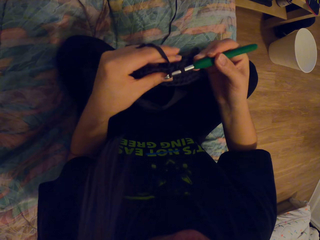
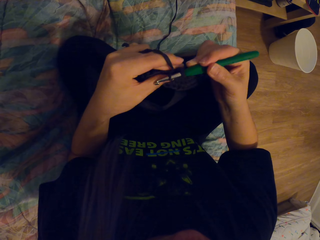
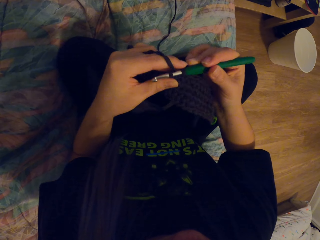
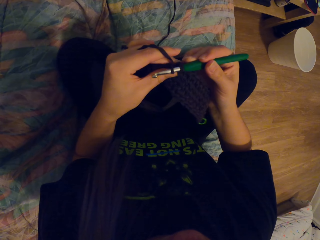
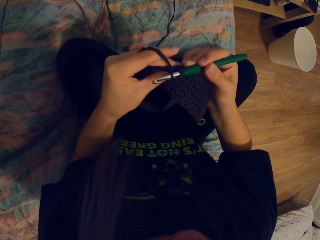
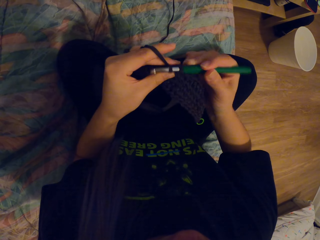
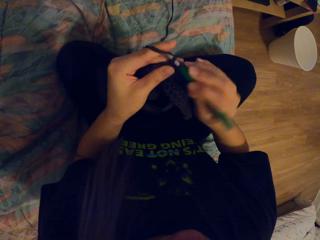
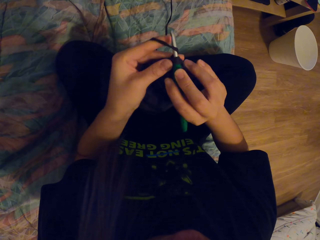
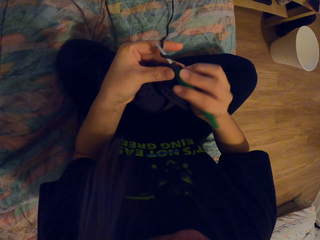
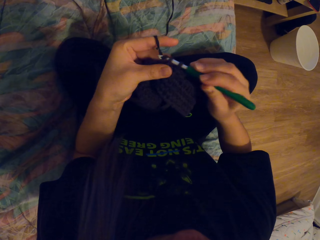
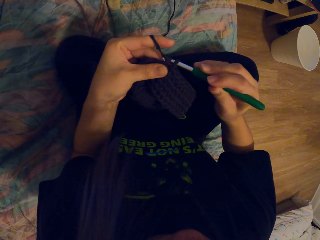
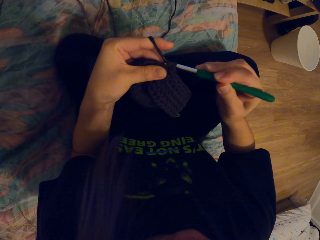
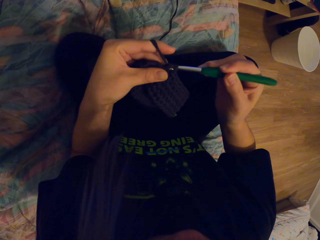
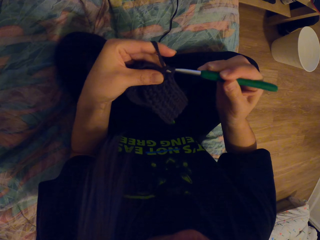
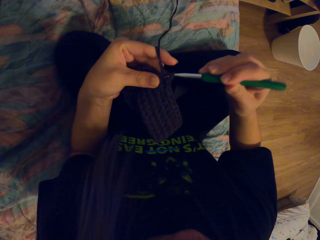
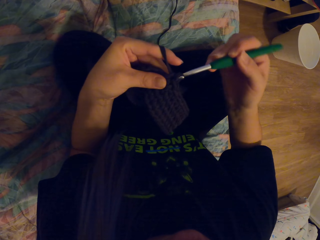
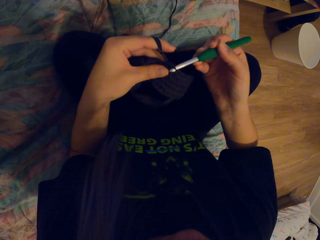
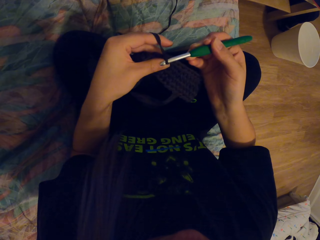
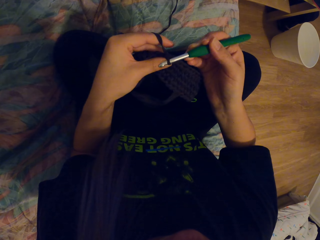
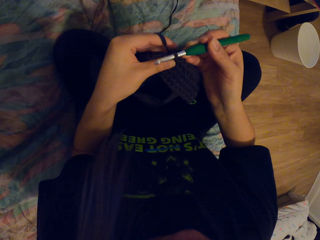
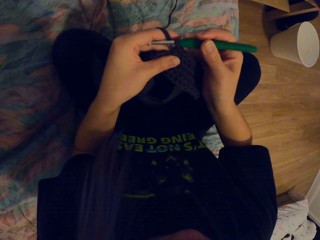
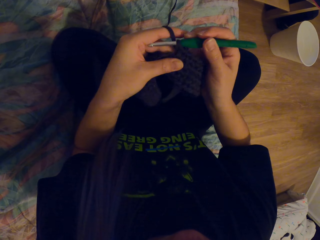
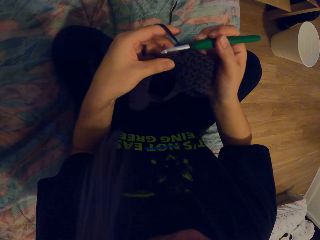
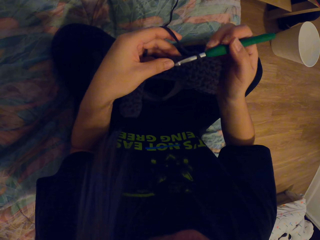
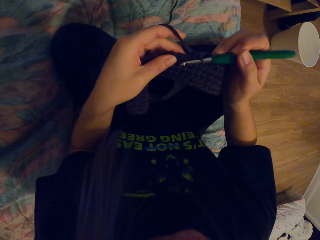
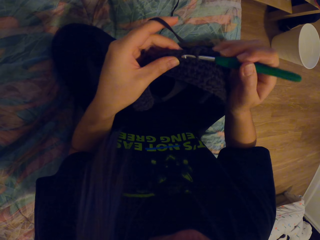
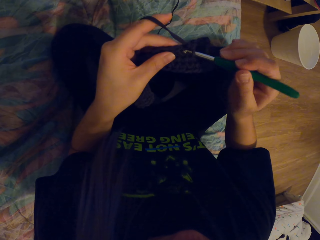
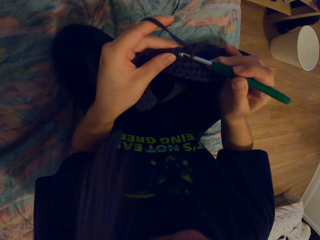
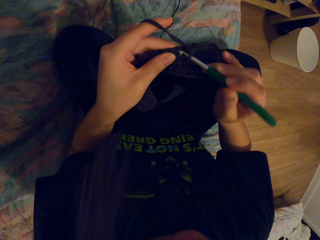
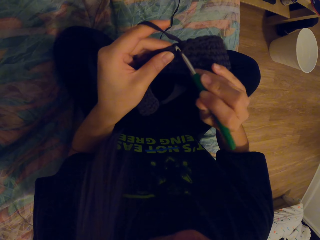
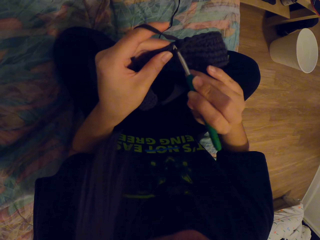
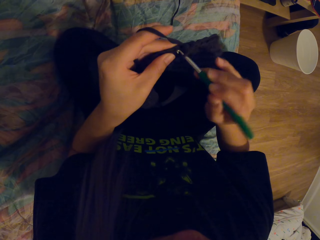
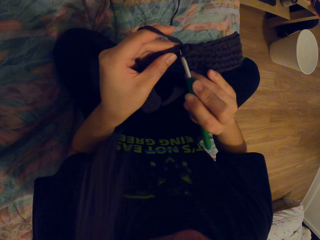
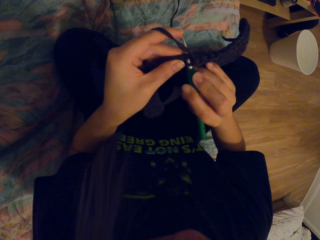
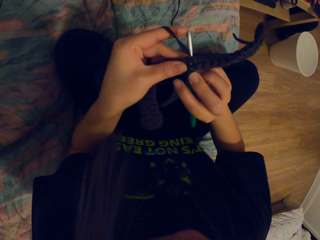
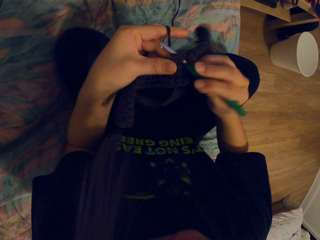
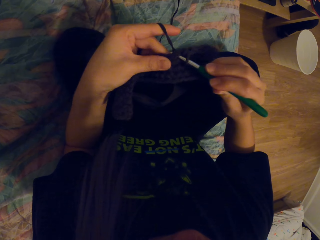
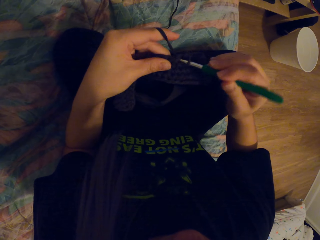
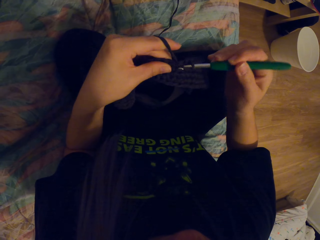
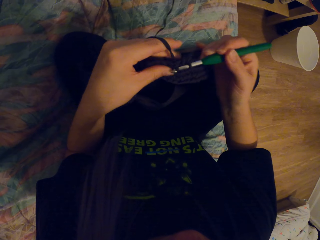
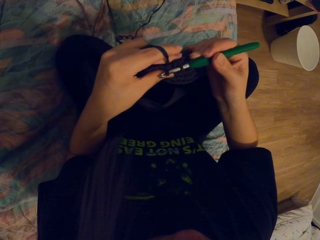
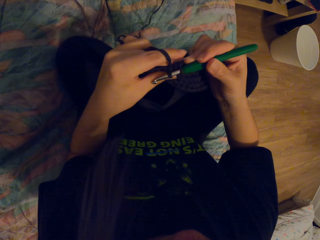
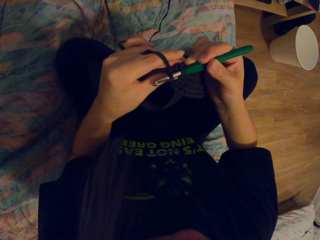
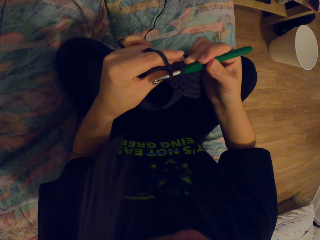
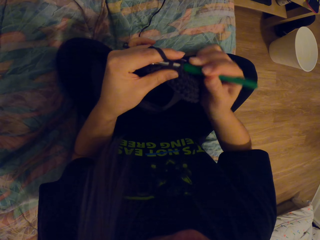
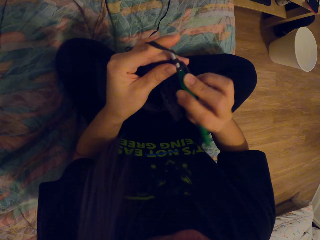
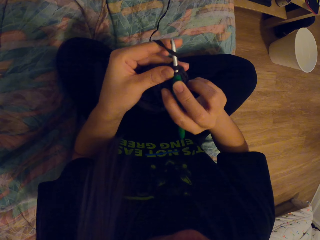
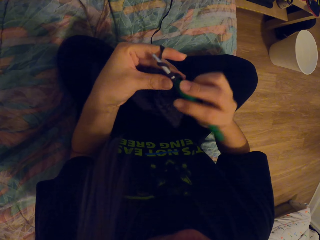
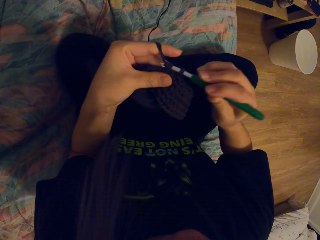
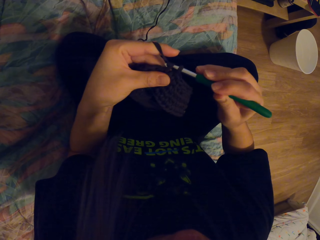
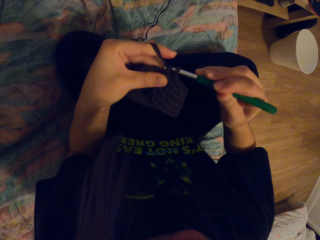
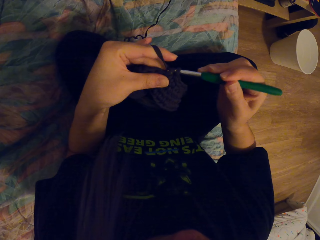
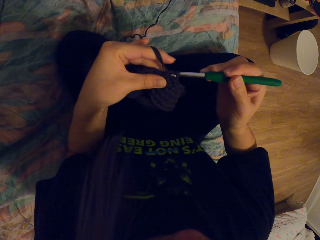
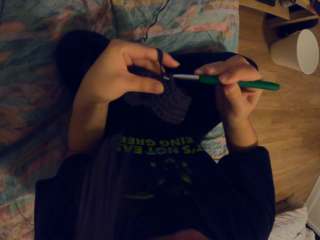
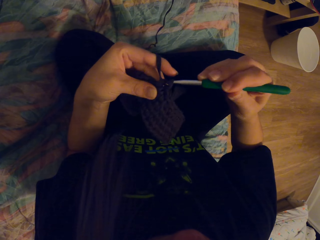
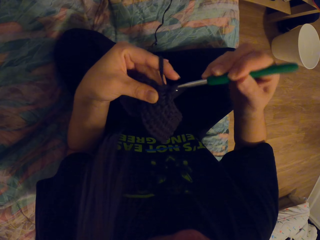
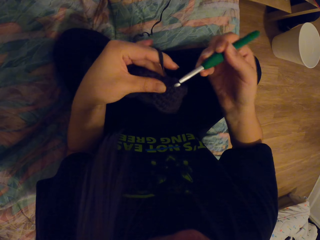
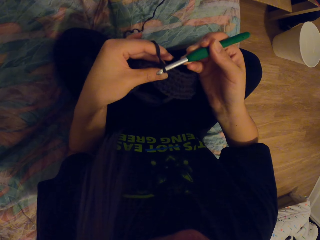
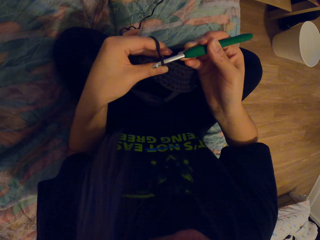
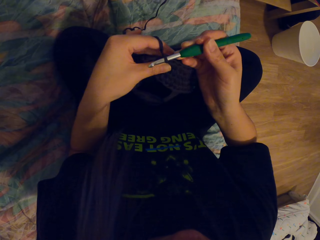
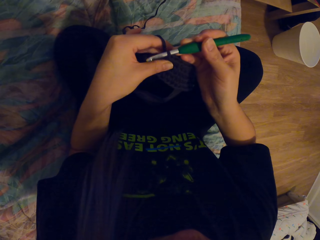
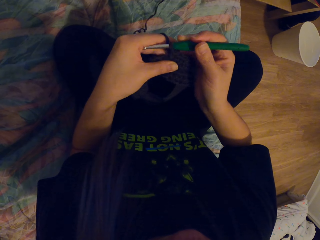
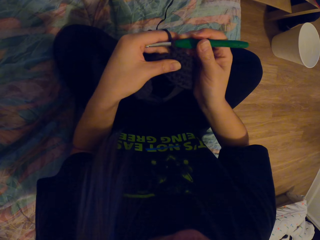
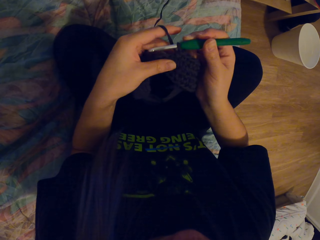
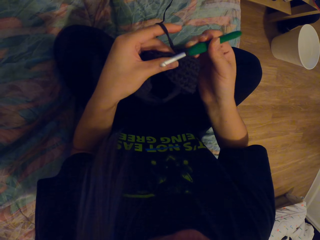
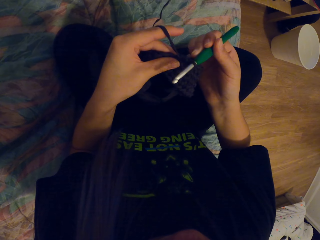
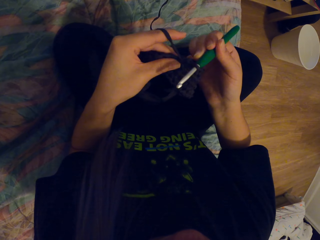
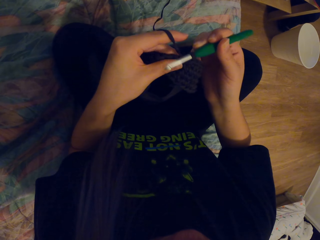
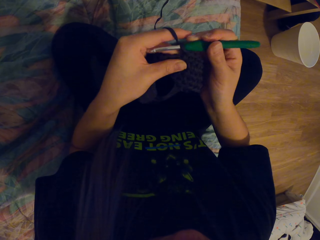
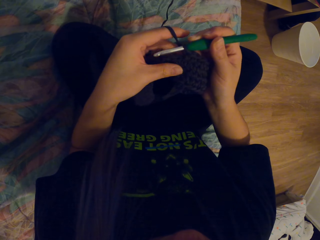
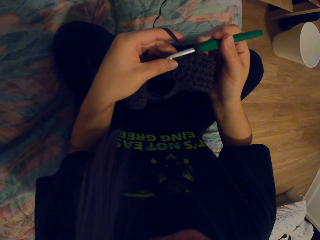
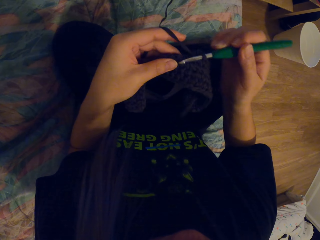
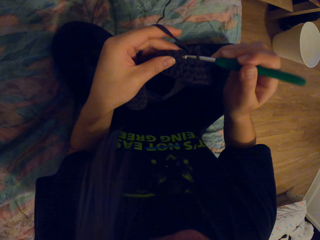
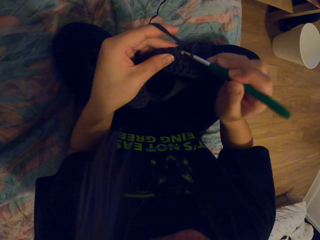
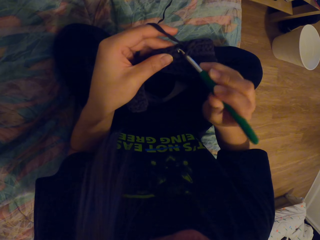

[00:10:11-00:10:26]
The camera wearer knits the threads using a crochet.

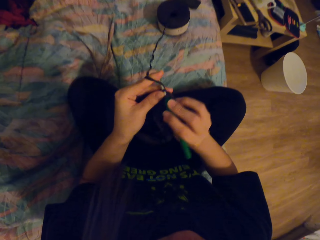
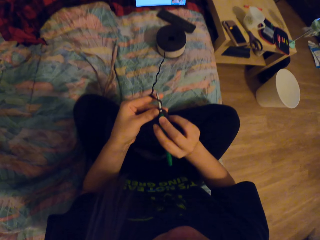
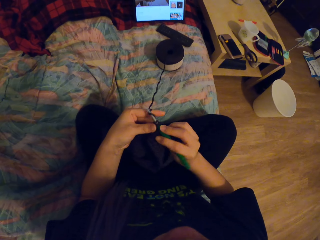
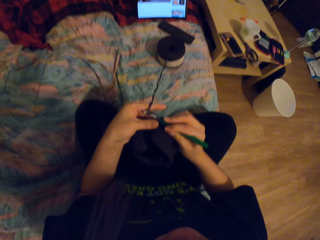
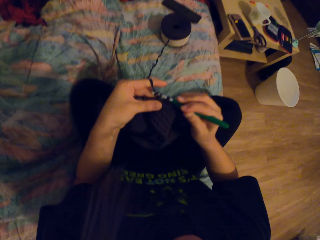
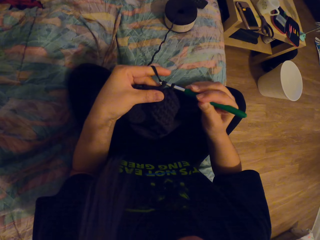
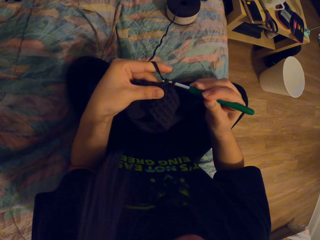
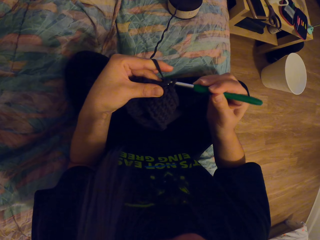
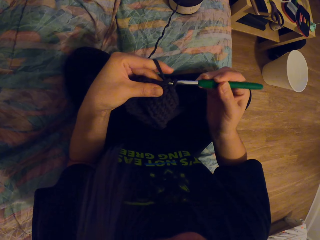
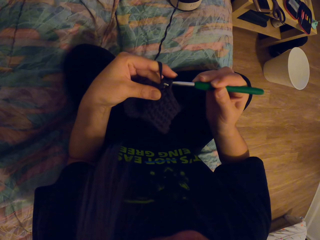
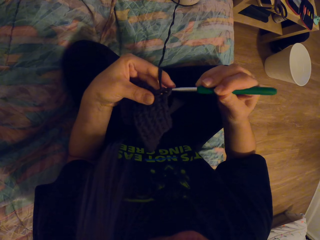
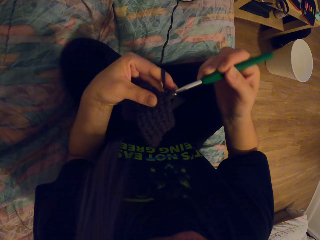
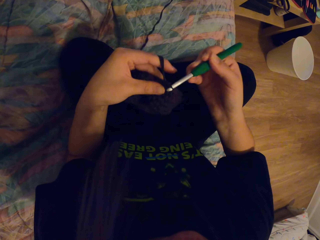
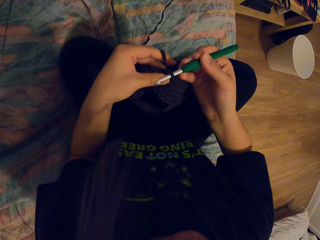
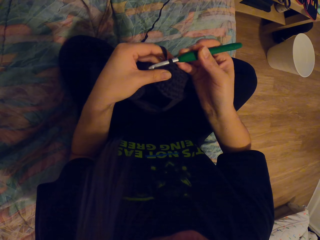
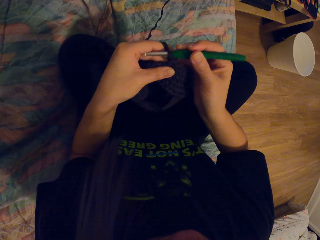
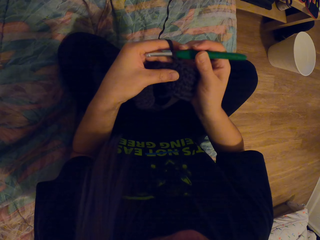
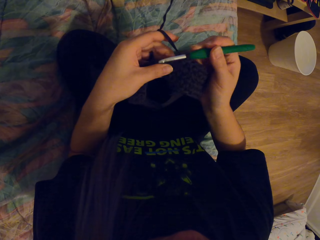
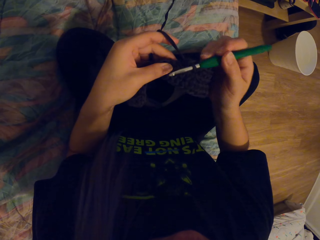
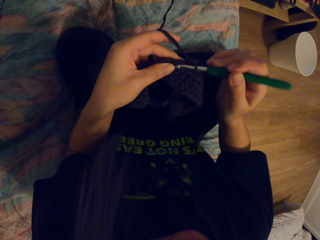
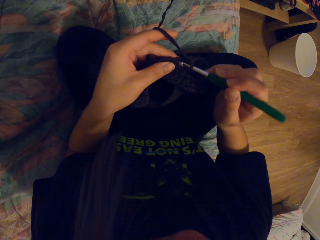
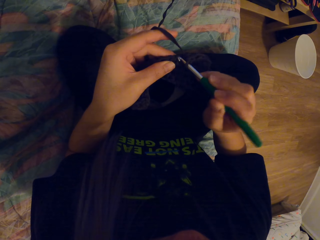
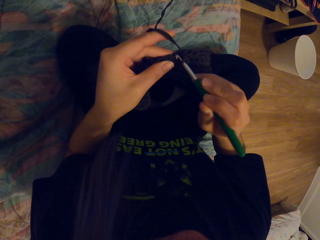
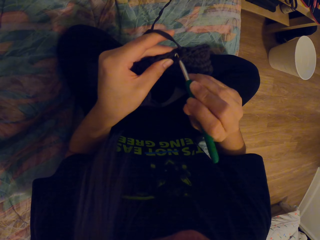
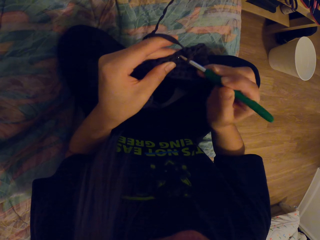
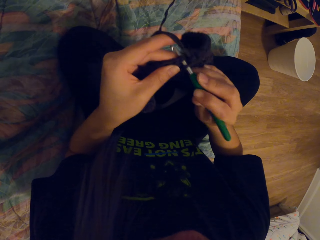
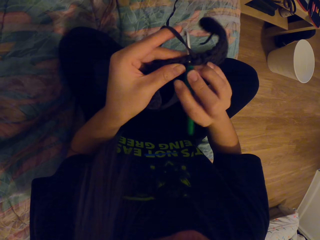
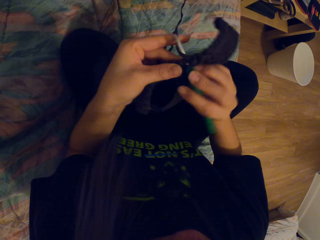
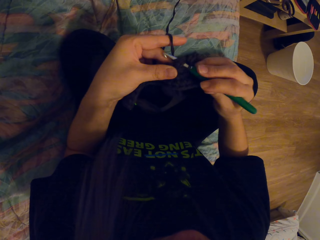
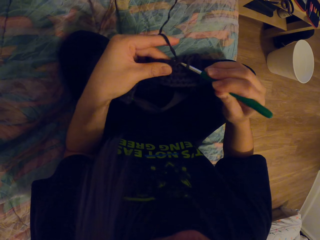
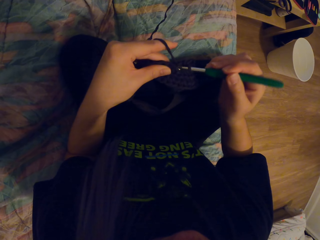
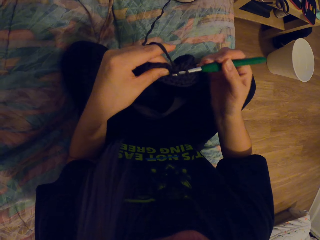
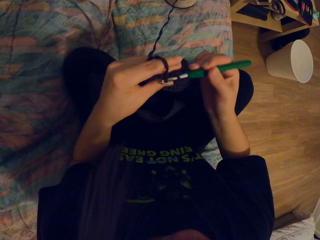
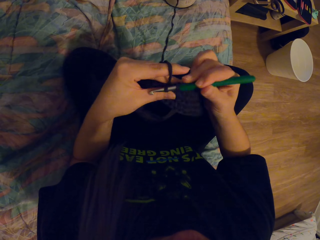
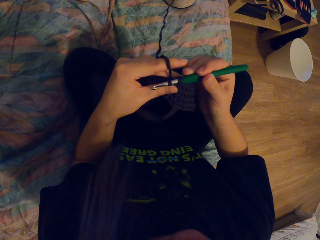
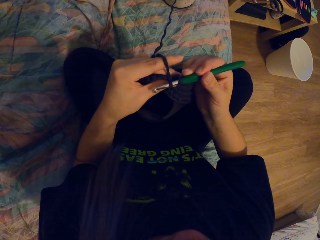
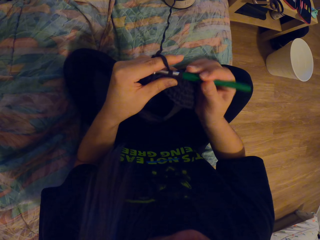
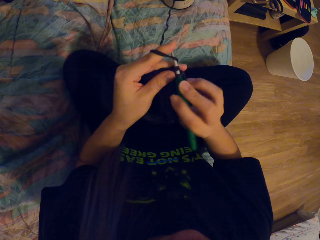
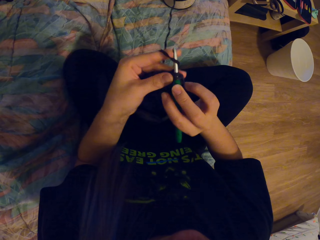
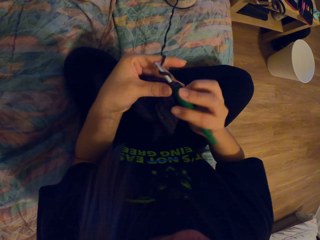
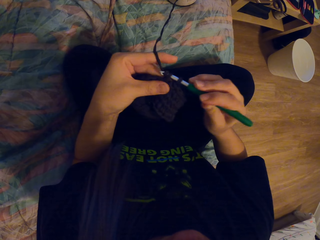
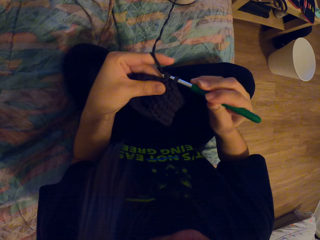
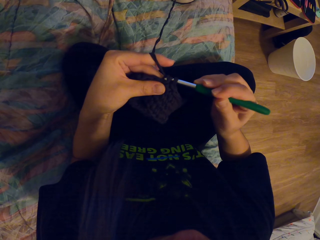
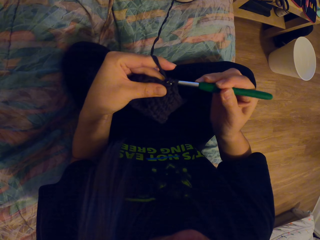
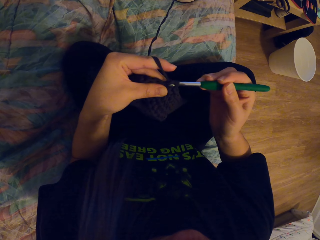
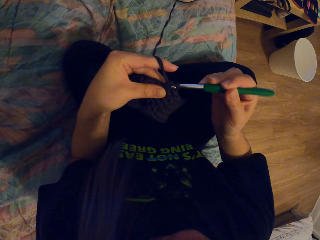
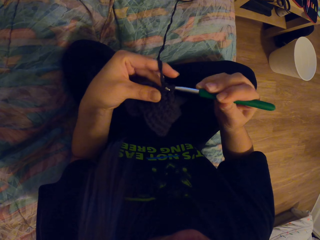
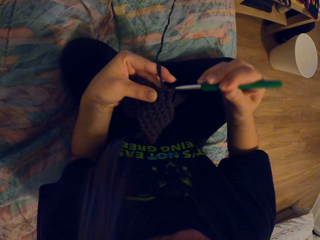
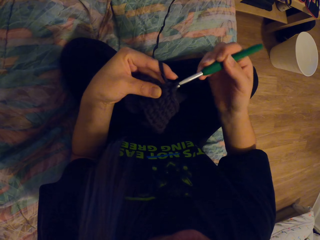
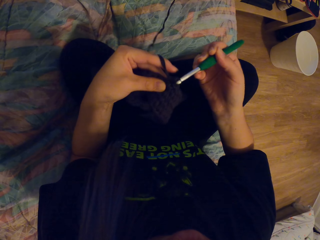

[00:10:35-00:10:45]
The camera wearer knits the threads using a crochet.
